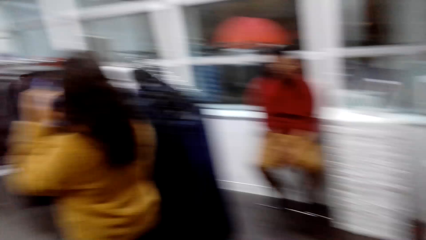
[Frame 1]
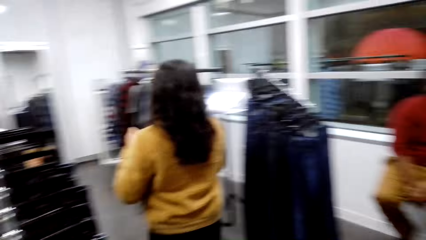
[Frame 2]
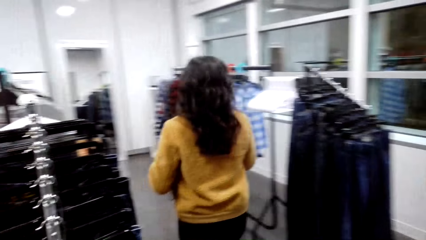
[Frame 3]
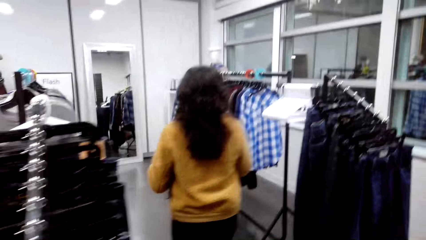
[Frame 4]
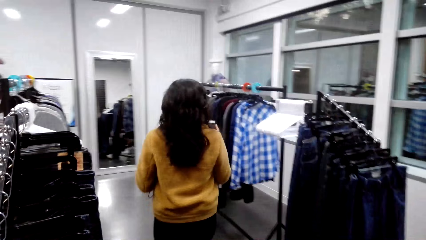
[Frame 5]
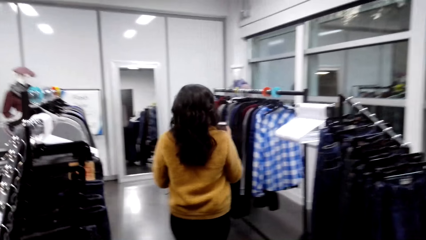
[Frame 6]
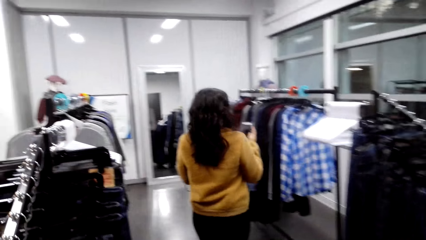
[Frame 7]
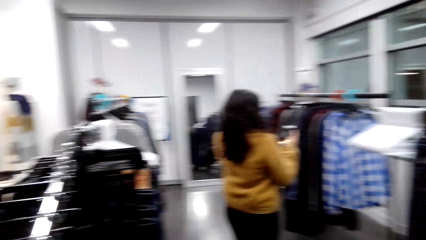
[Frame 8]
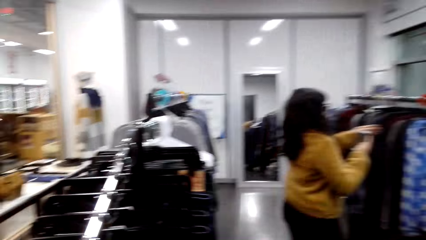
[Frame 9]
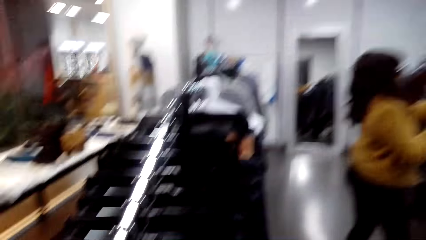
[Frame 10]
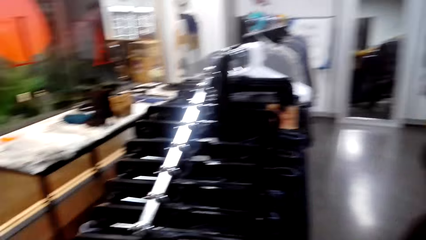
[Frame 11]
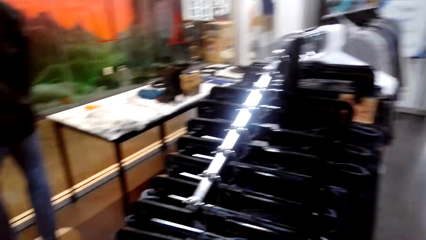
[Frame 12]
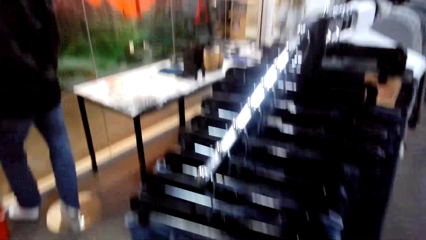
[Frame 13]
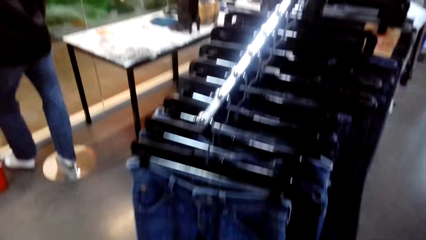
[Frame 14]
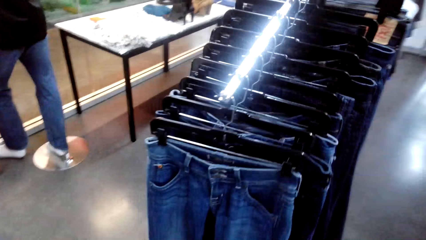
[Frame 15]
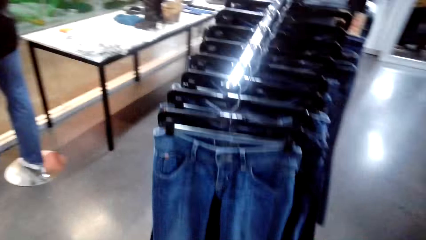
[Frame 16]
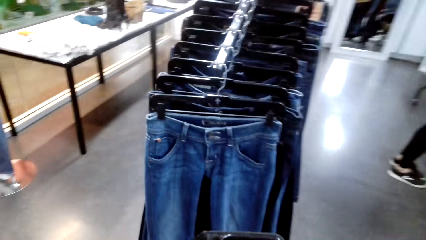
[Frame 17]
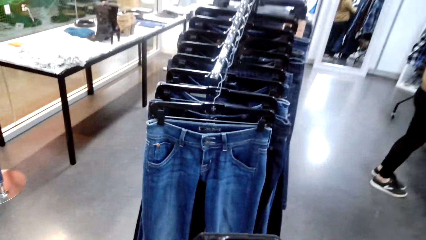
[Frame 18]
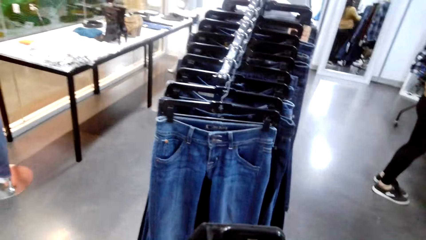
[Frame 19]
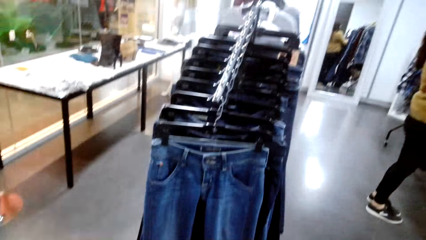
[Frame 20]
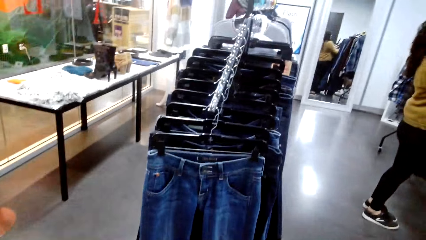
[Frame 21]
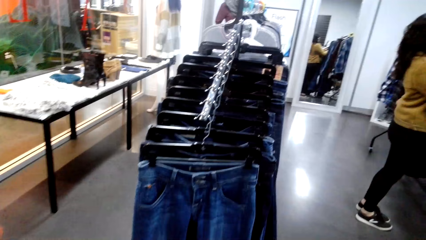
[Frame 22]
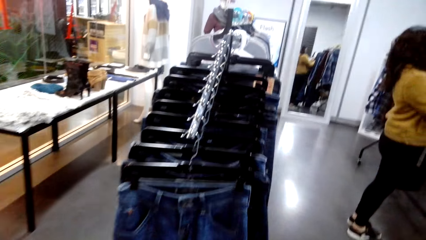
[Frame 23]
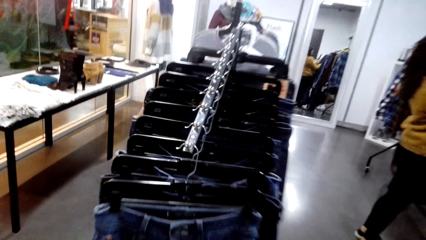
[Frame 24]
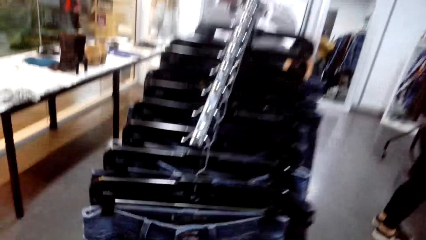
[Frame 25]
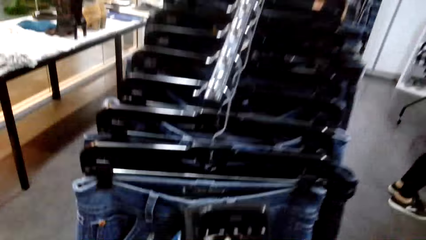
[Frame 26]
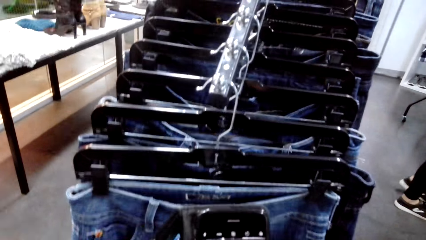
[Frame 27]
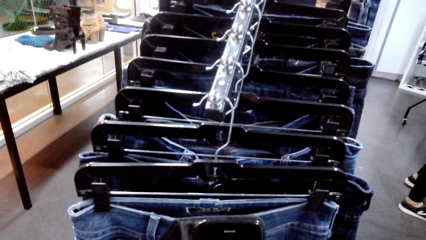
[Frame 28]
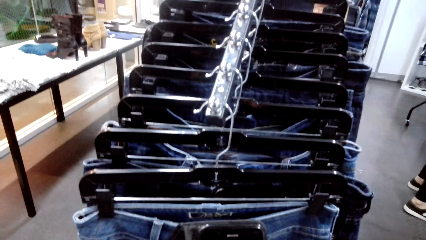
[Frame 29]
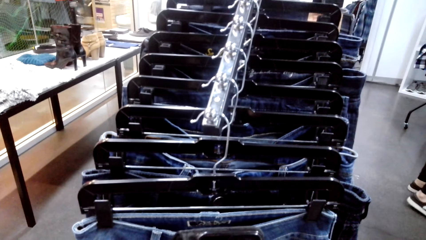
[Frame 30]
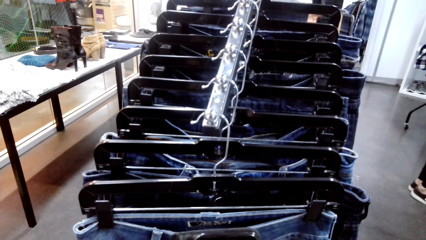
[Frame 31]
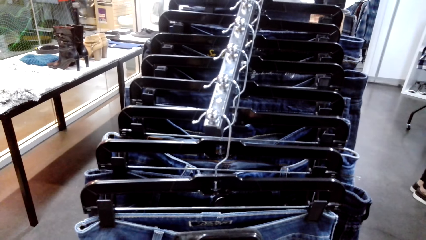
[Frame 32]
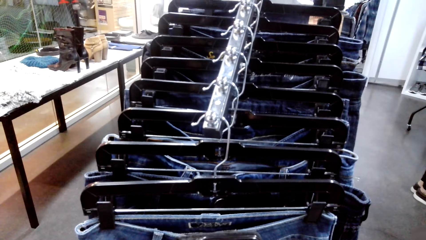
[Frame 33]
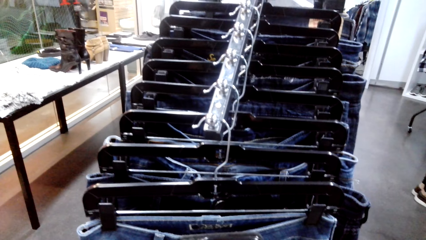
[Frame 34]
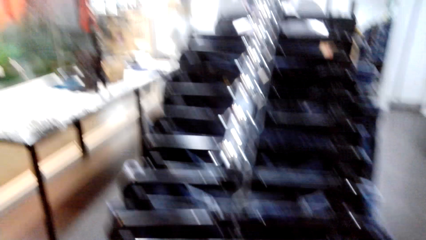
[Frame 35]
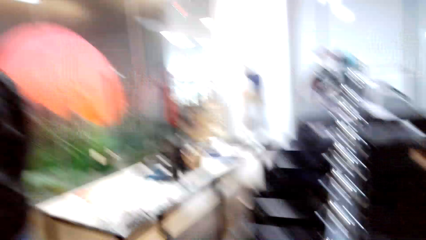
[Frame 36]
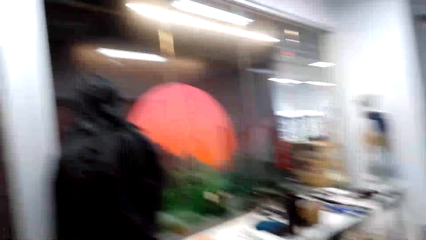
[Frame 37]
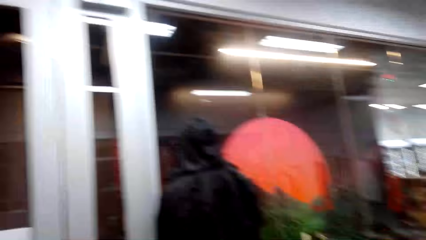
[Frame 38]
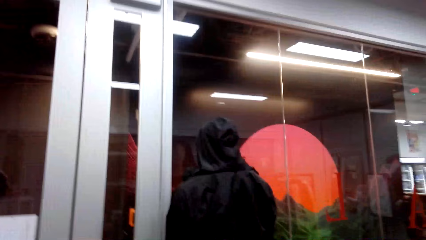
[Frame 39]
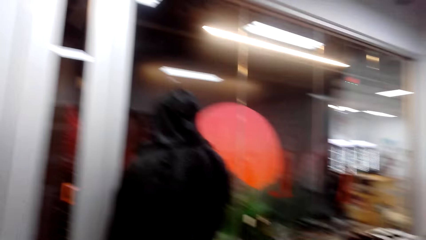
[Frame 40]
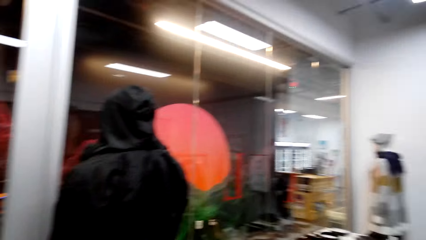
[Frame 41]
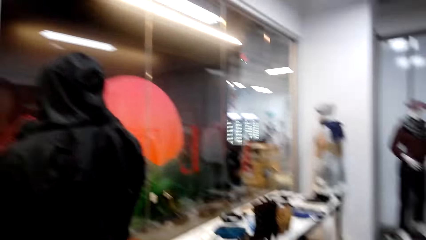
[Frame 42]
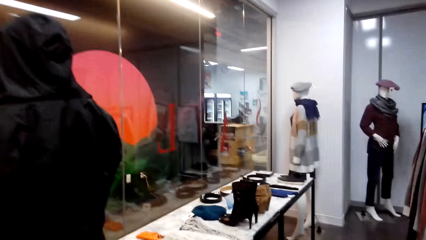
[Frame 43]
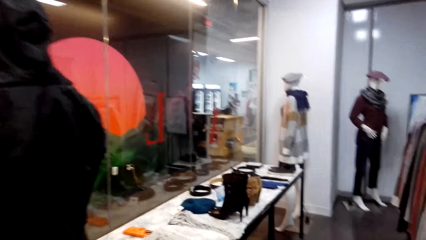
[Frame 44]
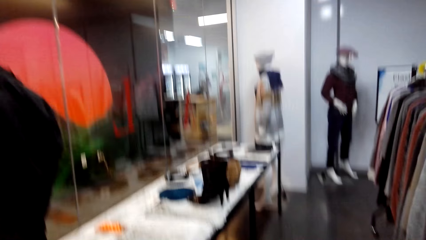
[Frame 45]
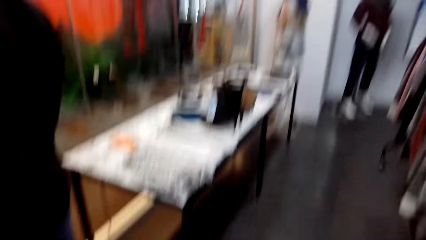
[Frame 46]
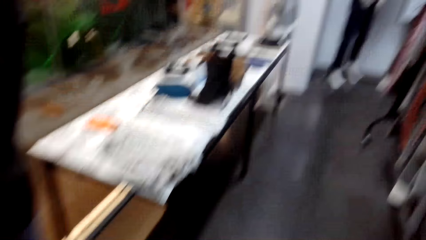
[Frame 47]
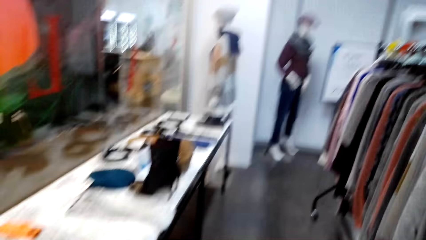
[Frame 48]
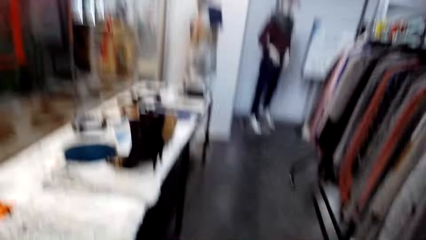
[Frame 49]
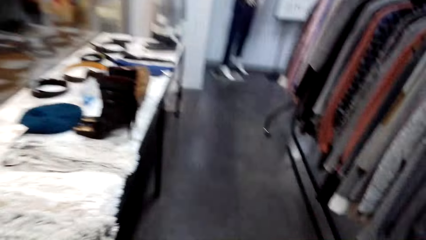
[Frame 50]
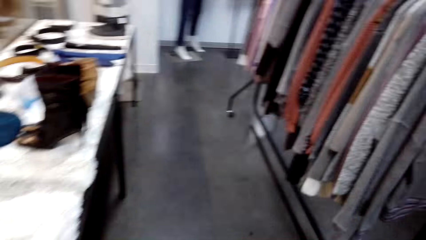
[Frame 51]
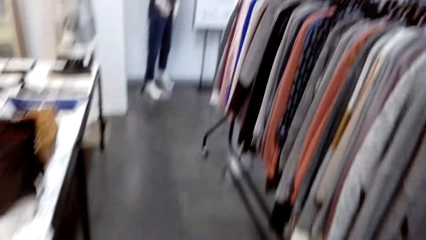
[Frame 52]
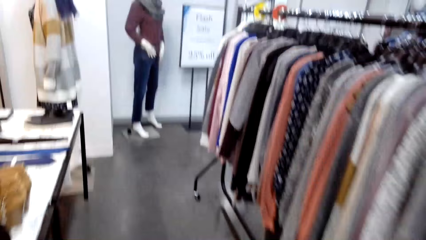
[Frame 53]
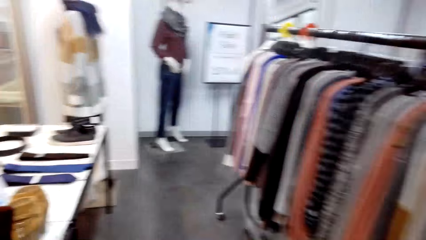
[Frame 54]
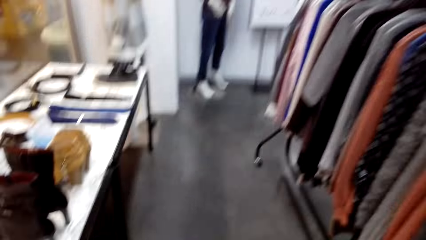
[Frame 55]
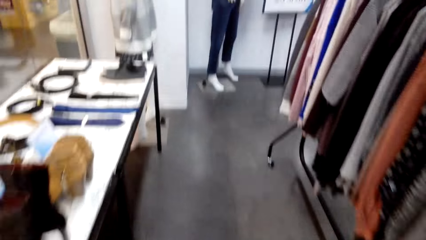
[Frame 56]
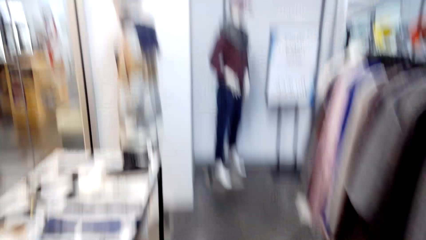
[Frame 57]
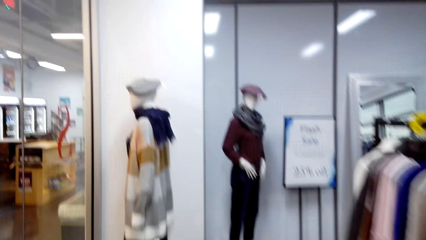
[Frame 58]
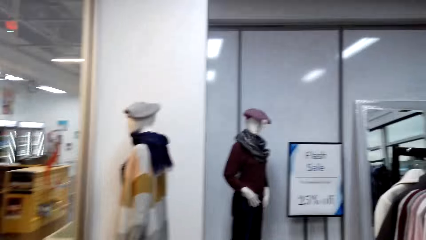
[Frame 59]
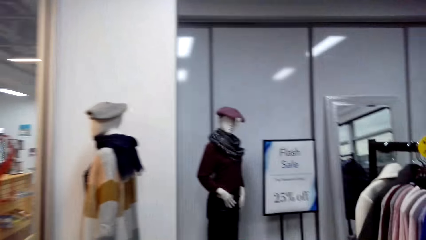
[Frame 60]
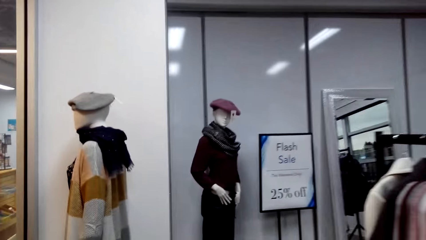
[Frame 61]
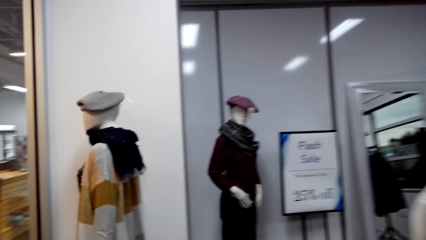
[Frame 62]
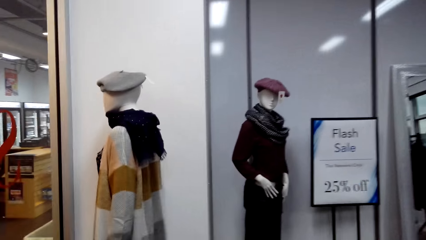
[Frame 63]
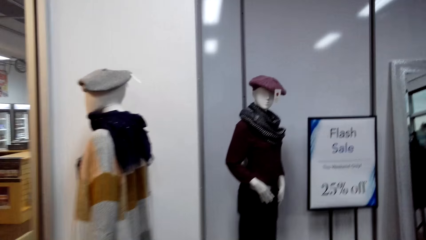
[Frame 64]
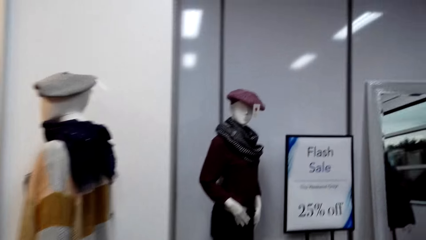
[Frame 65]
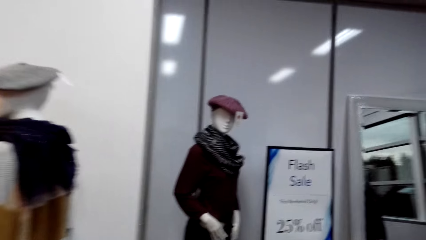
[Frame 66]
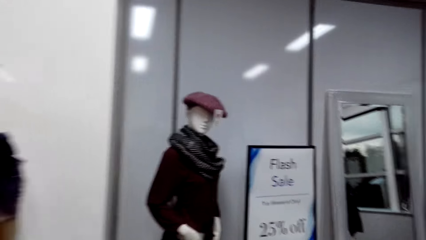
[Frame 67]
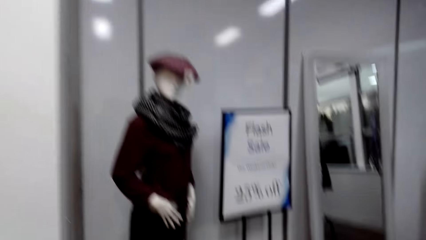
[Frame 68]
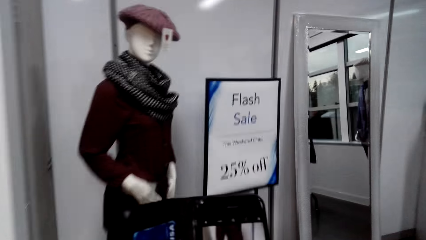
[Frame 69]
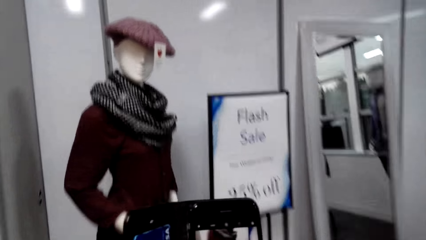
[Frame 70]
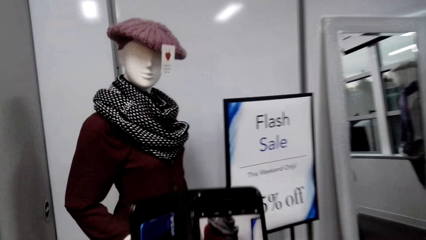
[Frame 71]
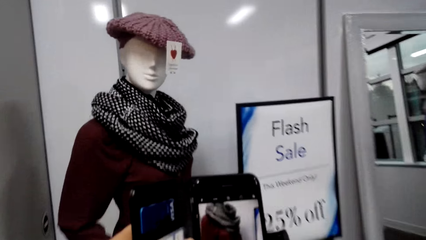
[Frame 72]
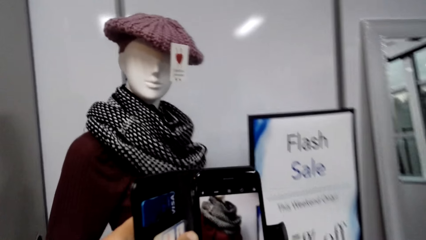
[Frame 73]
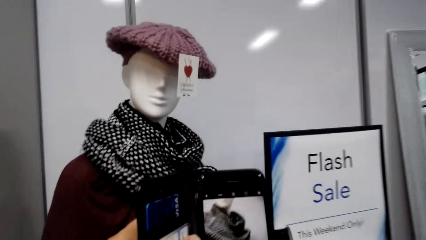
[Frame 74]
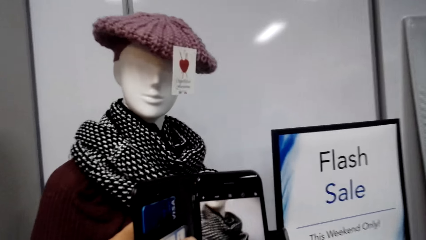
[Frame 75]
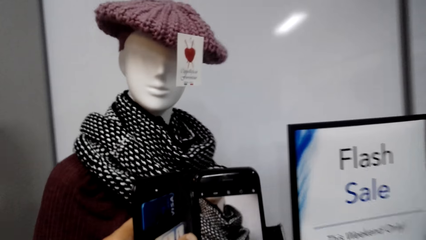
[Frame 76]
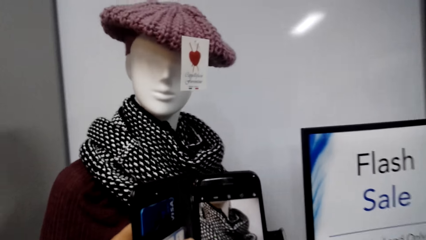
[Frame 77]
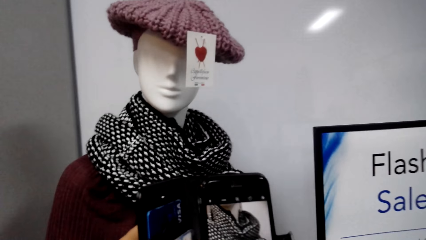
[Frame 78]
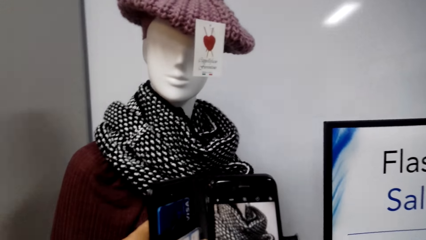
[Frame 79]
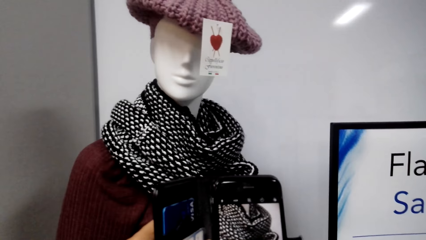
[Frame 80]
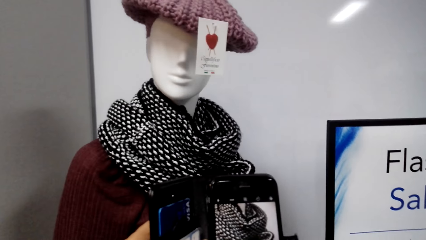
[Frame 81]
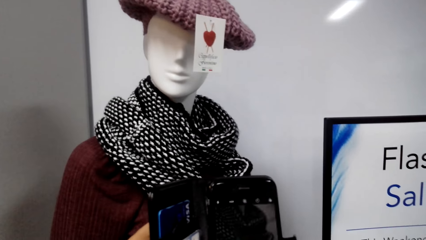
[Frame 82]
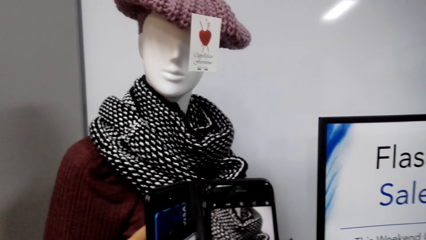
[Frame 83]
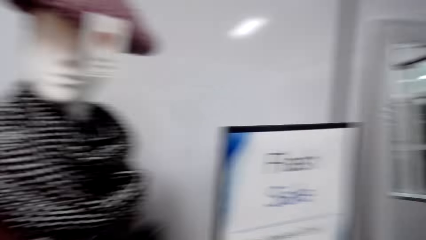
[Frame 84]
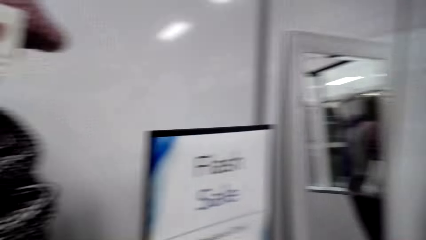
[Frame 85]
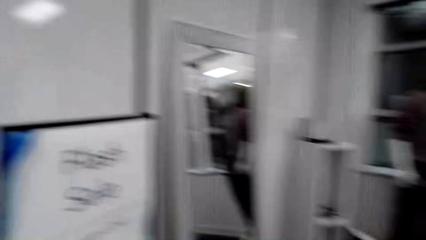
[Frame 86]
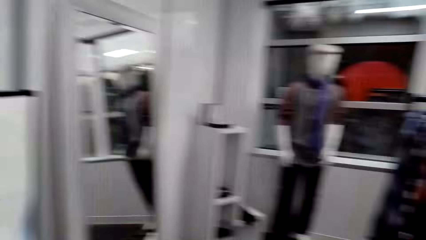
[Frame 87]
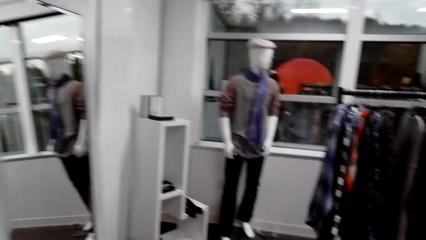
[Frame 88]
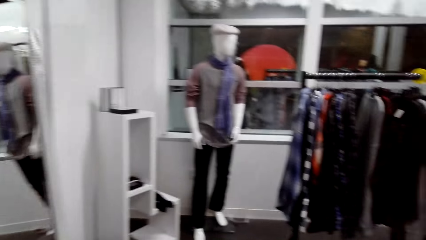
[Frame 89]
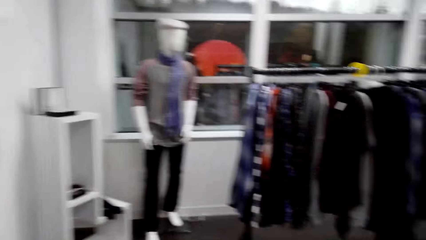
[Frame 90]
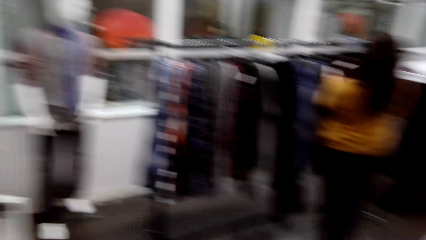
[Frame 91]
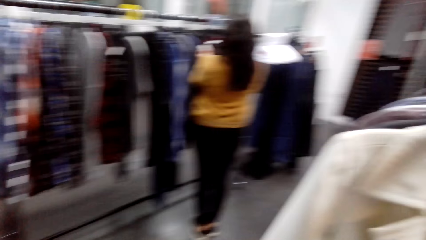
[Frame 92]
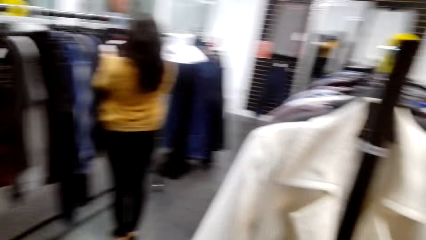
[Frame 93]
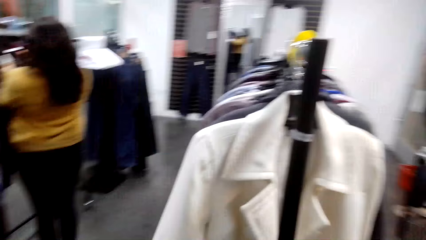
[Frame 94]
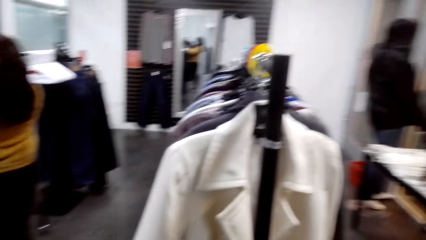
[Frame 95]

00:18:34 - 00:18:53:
The camera wearer holds the phone. They look around, take a picture of the clothes, and walk around. They turn a little. They walk around. They take a picture of the clothes or a dummy. They walk around.
